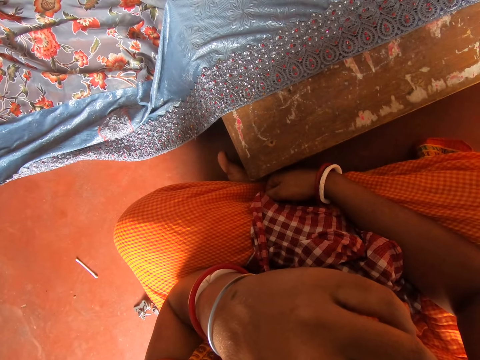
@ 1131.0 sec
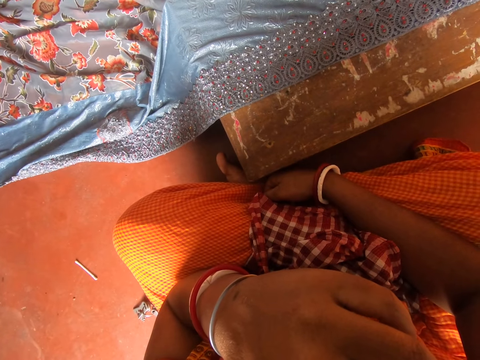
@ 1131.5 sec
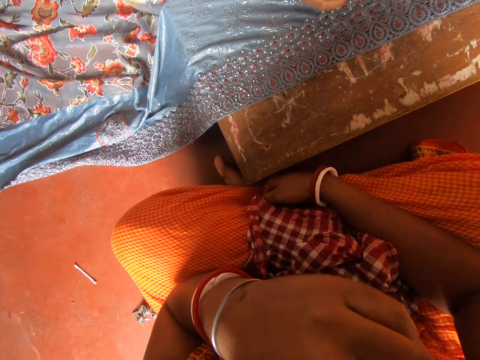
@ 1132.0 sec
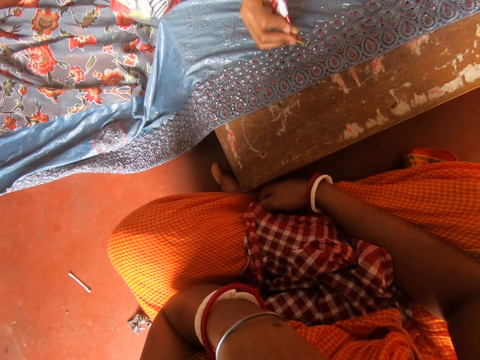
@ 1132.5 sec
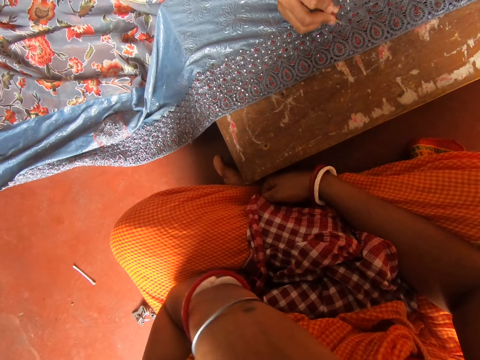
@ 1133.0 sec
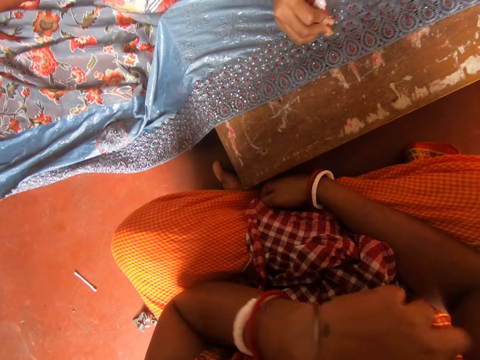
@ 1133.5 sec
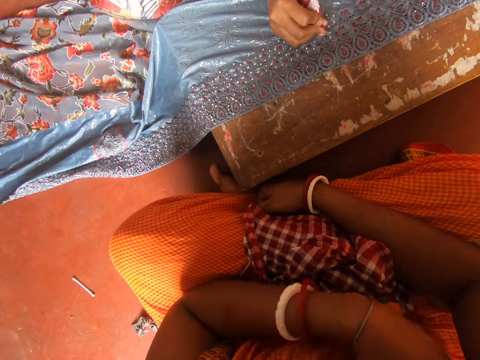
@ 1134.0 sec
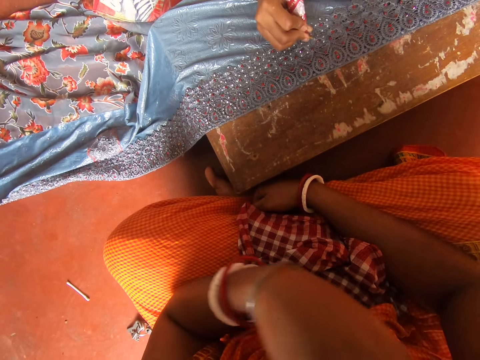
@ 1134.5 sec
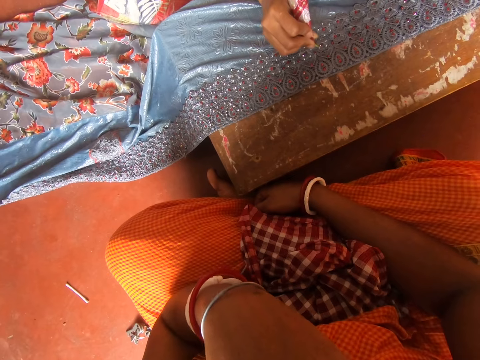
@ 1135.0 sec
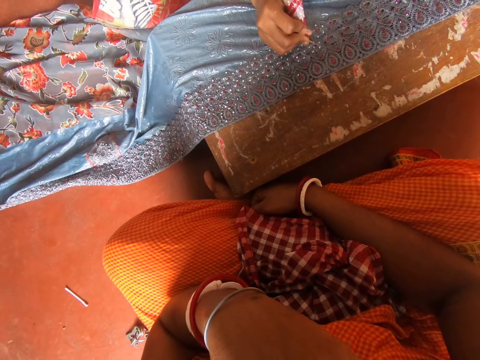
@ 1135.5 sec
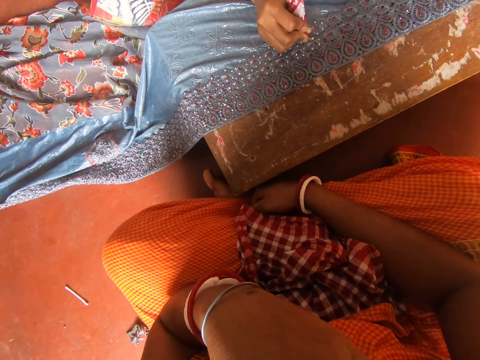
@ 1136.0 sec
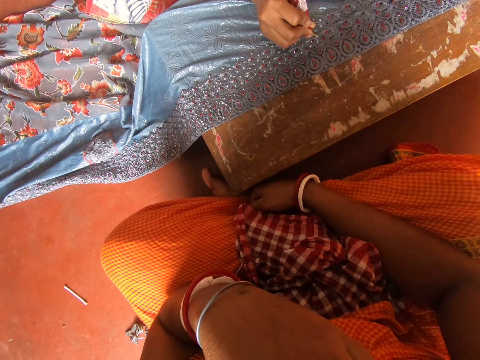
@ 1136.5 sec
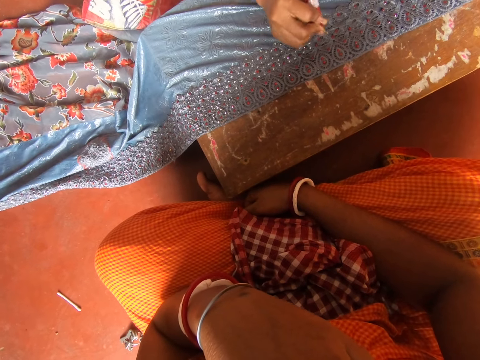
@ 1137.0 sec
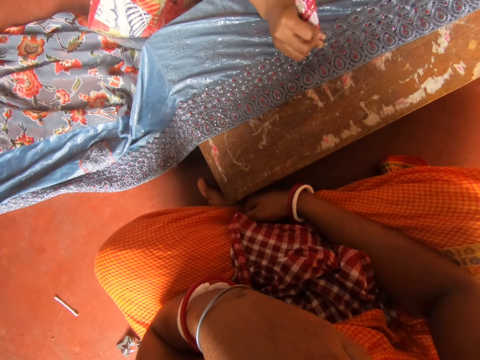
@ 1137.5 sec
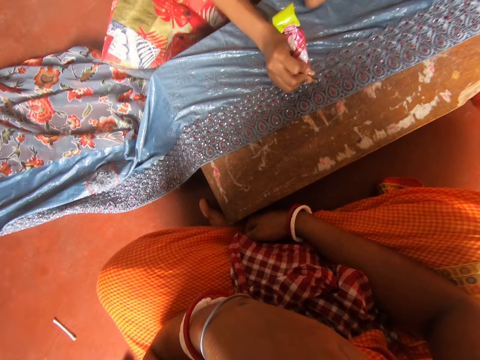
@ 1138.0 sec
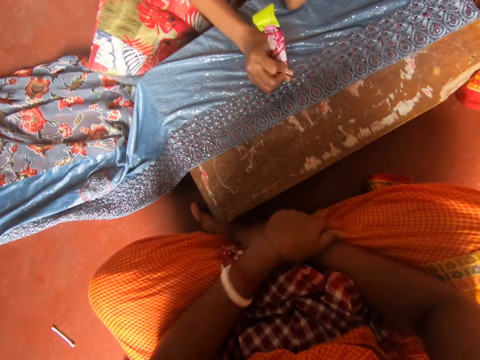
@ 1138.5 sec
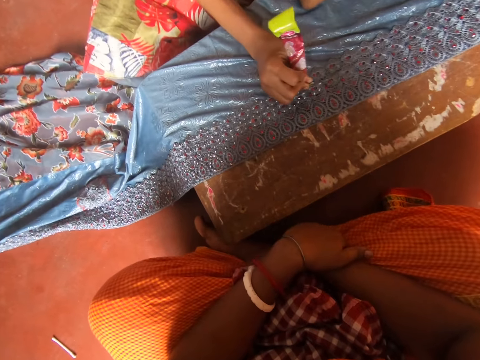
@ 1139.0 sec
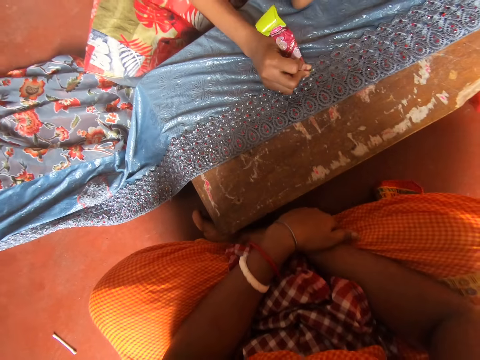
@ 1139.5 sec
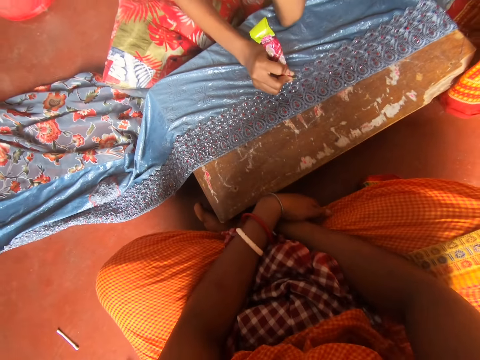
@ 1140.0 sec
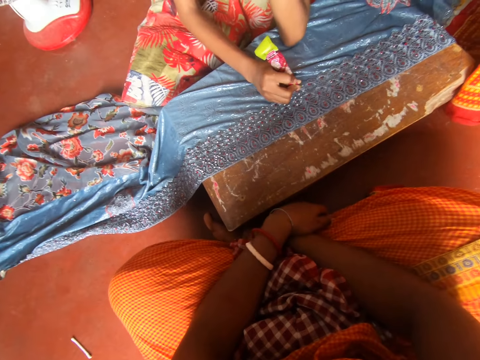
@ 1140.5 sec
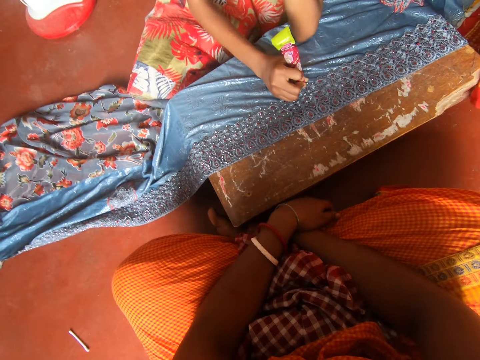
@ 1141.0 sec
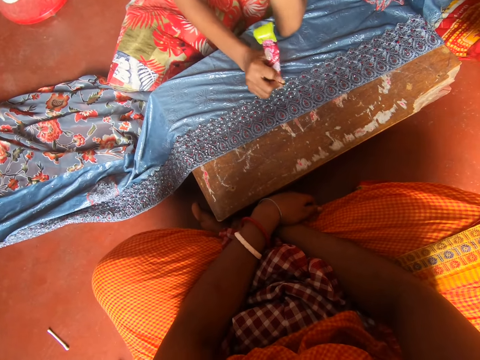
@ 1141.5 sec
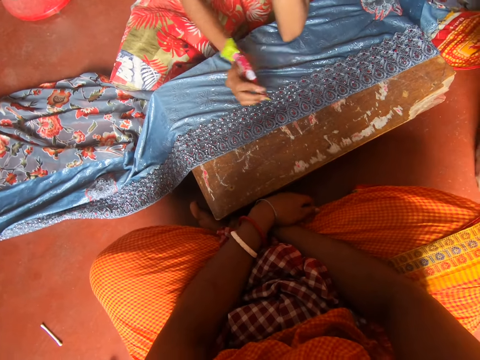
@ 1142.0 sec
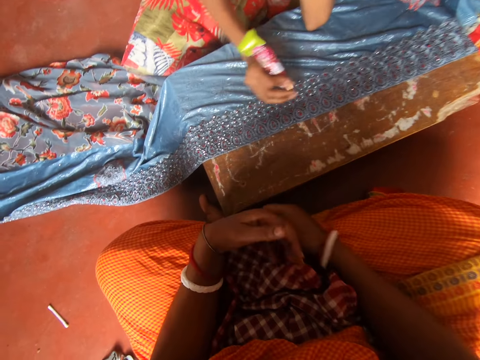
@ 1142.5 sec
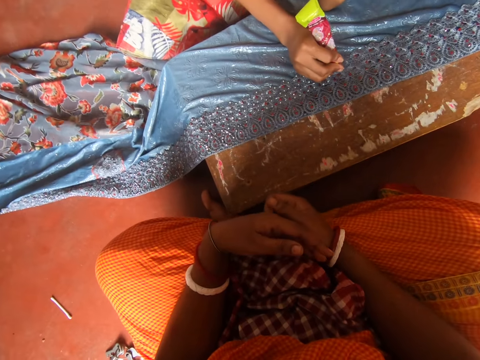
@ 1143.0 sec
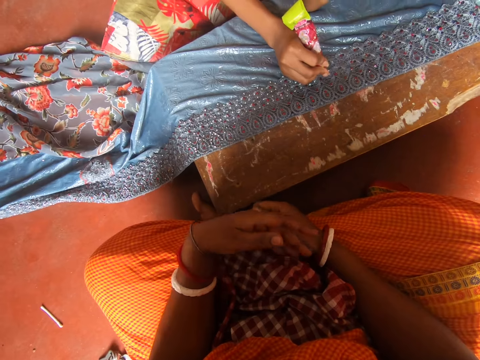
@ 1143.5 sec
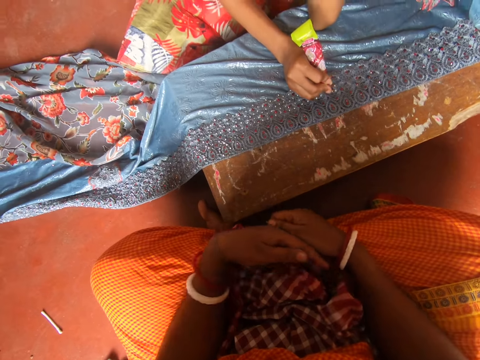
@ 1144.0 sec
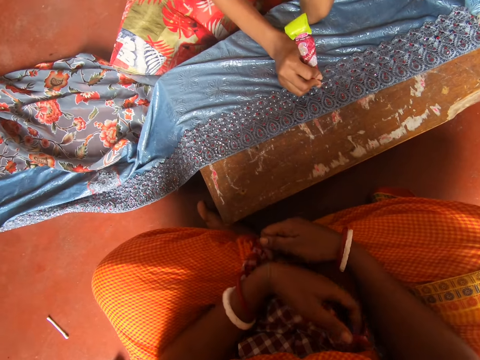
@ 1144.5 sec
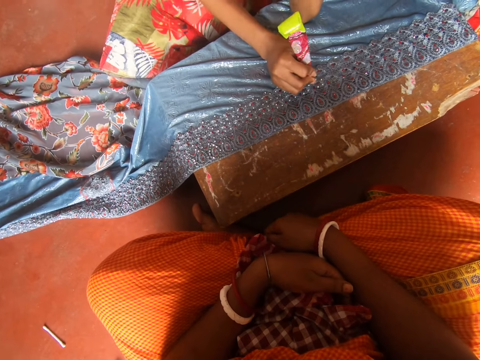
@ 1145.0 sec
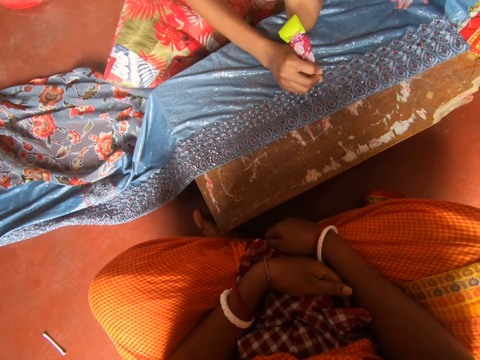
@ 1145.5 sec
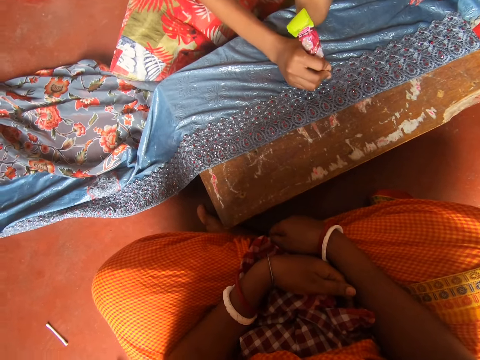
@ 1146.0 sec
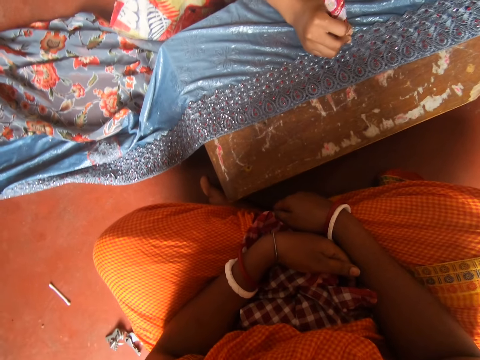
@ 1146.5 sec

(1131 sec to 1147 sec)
A woman applies something on a cloth. The camera wearer moves the hand. They look around. They move the hand. Another woman sits close to the camera wearer. The camera wearer looks around. The other woman sits close to the camera wearer. She moves around. The first woman moves the hand. The camera wearer scratches the hand. The first woman applies something on the cloth. The camera wearer looks around.

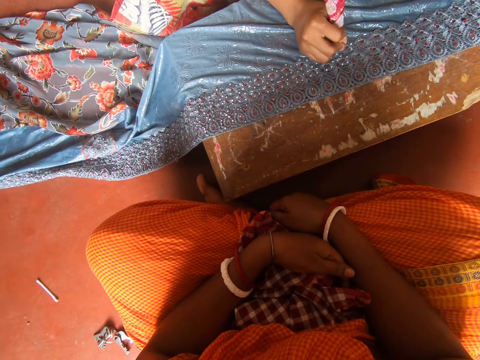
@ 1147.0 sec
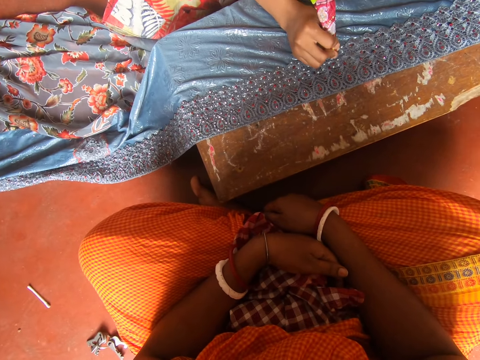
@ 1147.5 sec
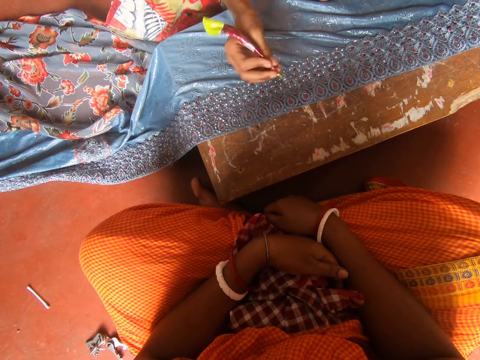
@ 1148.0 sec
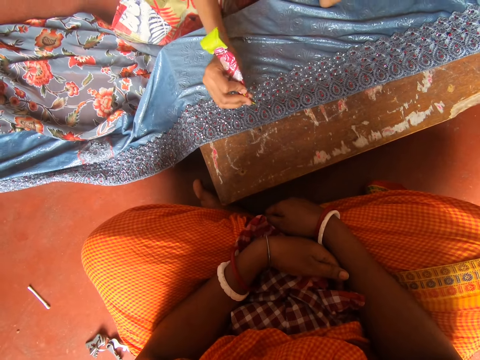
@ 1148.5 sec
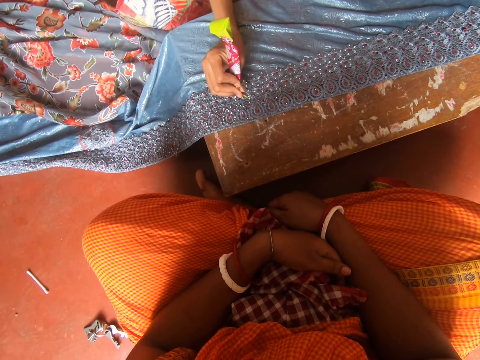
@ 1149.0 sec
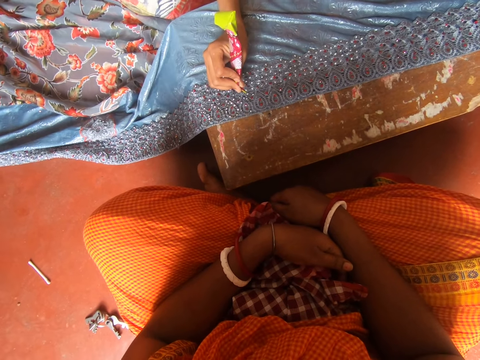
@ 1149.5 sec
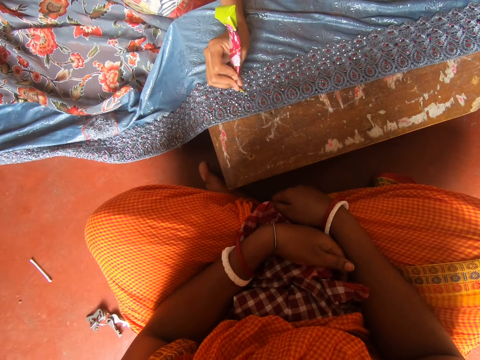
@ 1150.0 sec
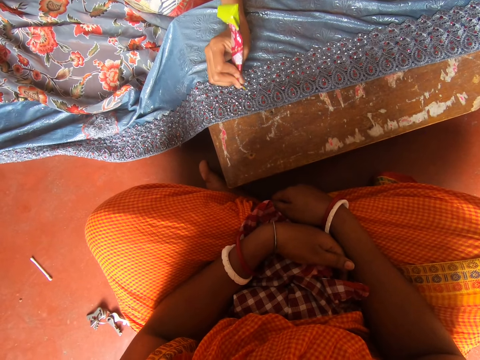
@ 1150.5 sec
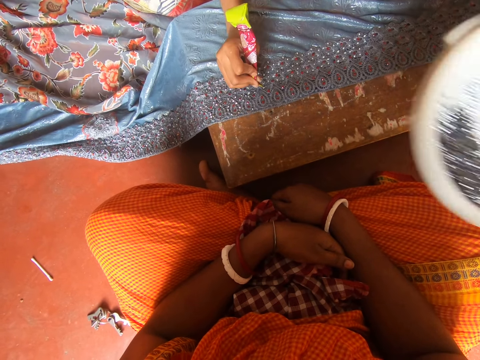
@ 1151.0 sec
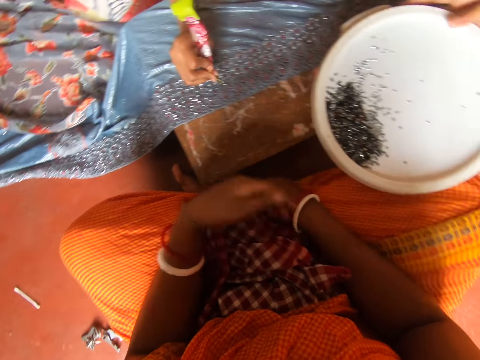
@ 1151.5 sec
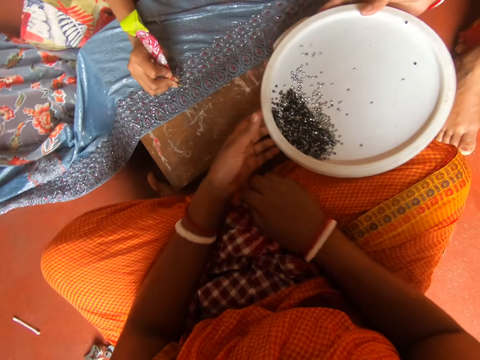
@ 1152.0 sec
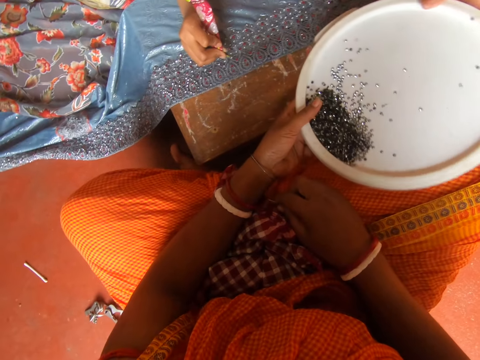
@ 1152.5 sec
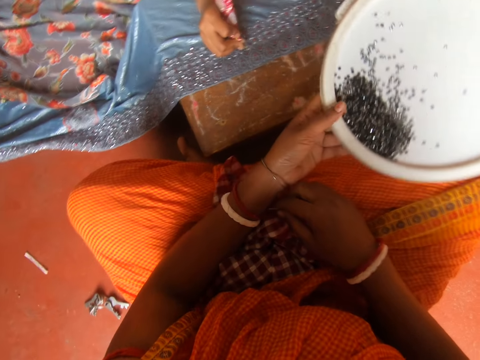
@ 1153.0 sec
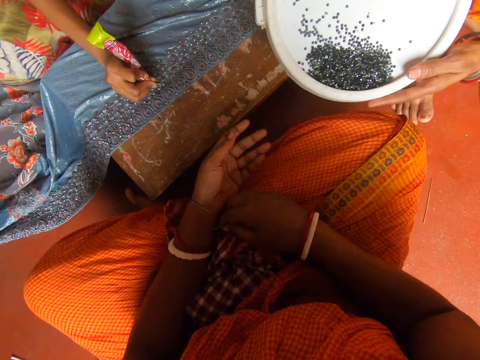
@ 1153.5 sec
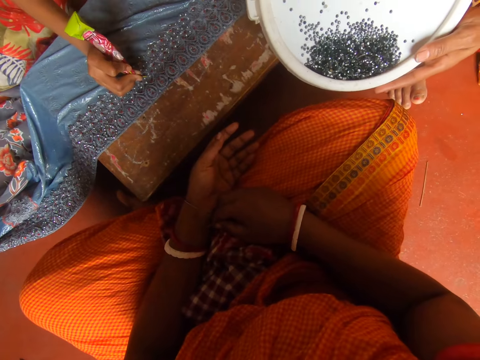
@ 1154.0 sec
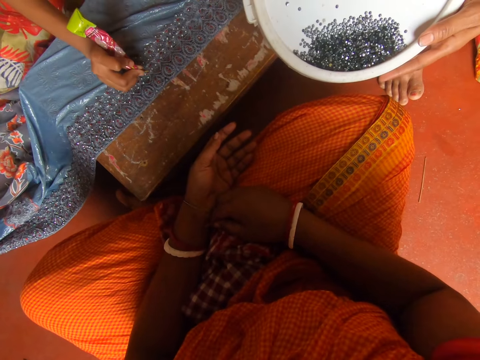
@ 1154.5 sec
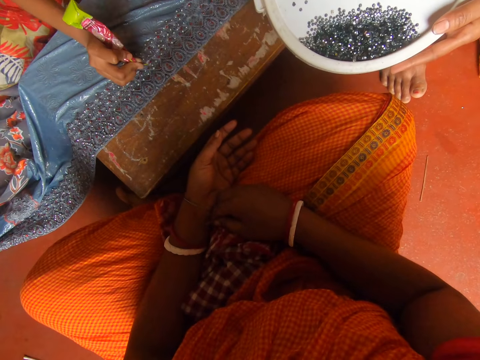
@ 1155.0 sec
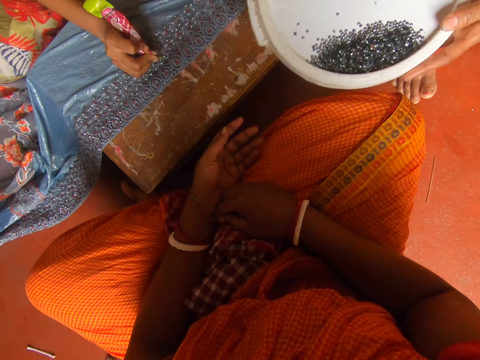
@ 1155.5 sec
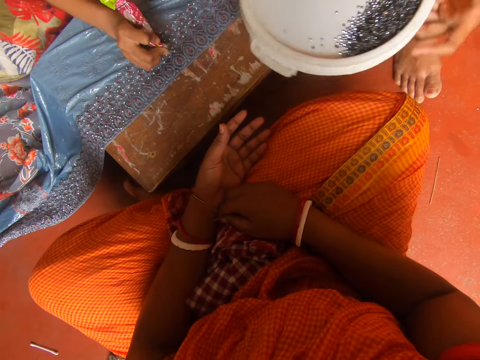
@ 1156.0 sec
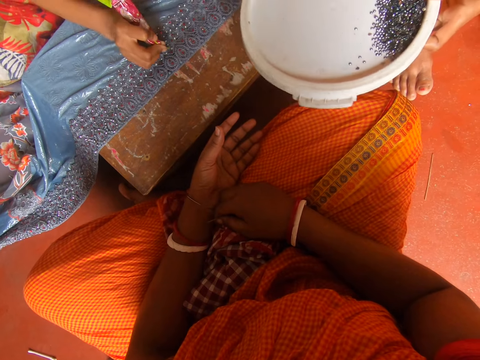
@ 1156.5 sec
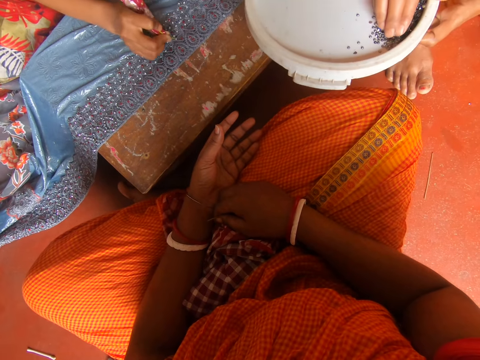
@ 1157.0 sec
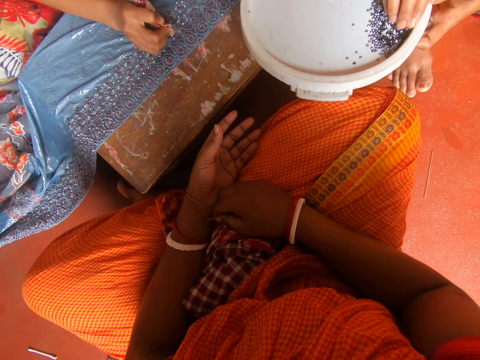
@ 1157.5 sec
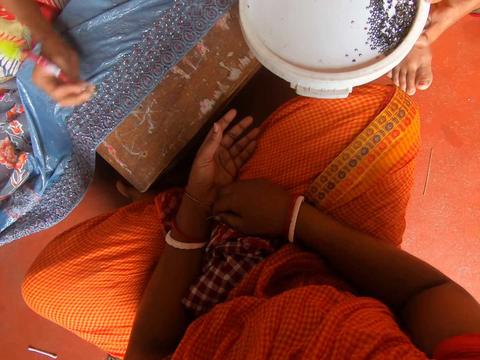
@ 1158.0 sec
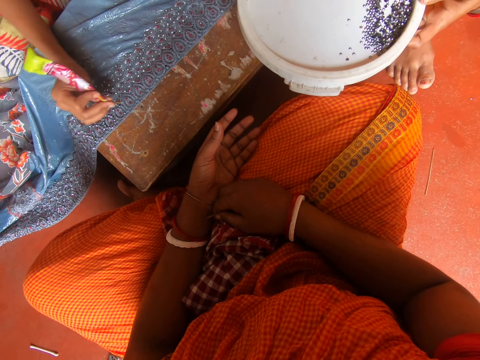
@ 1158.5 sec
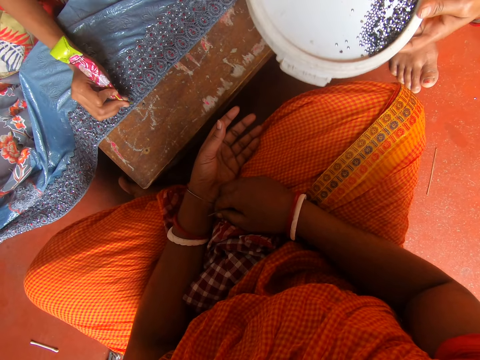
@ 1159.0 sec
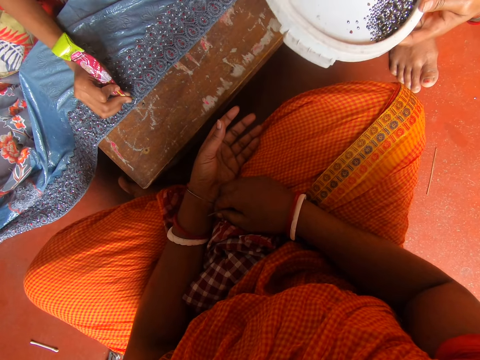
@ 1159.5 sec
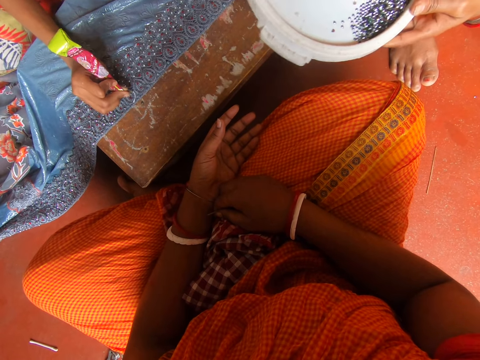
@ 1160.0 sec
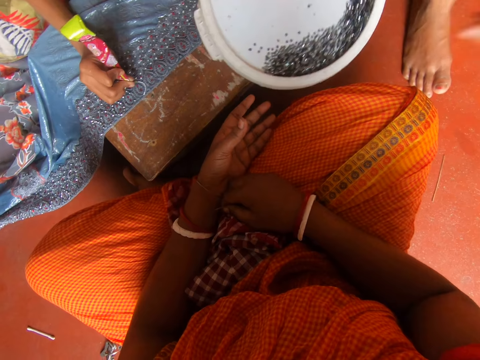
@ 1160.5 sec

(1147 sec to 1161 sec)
A woman moves the hand. She applies something on a cloth. Another woman moves a lid towards the camera wearer. The camera wearer holds the lid with the other woman. They look around. The other woman shakes the lid. She moves something on the lid. The first woman moves the hand. She applies something on the cloth. The other woman hits the lid.
